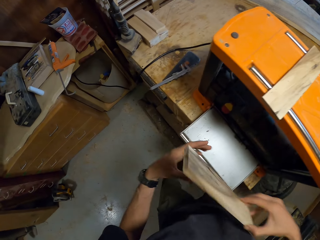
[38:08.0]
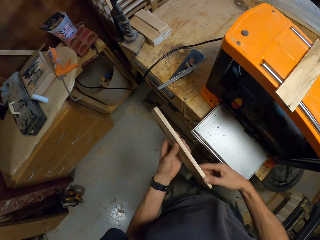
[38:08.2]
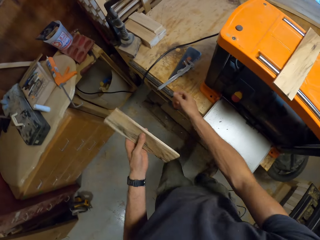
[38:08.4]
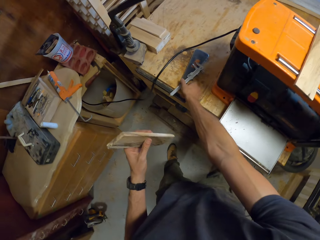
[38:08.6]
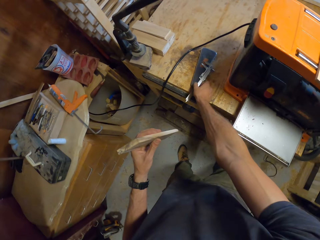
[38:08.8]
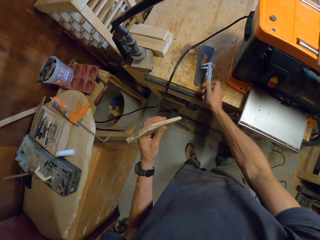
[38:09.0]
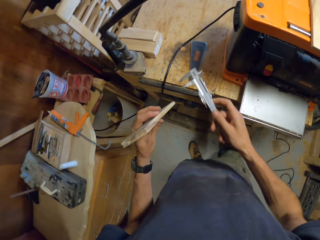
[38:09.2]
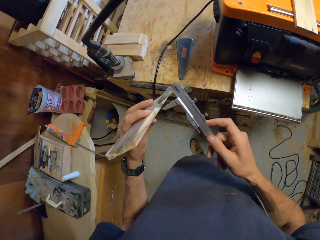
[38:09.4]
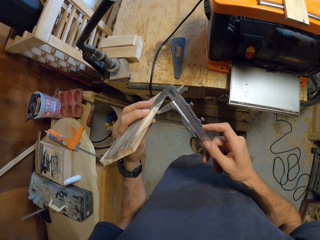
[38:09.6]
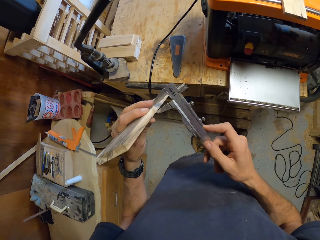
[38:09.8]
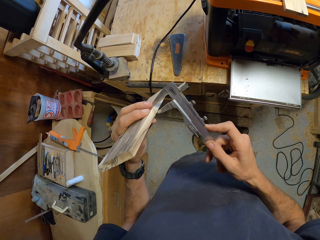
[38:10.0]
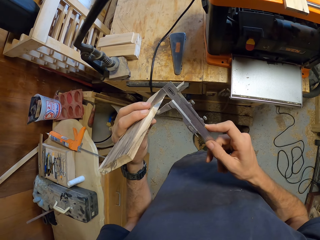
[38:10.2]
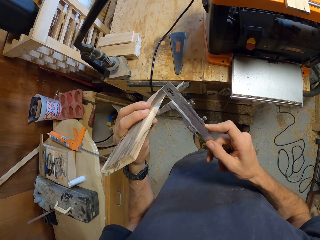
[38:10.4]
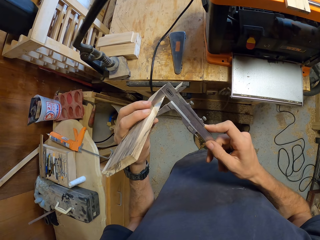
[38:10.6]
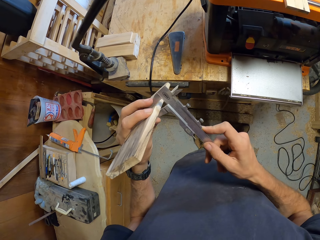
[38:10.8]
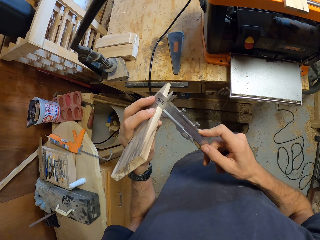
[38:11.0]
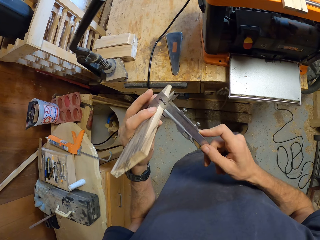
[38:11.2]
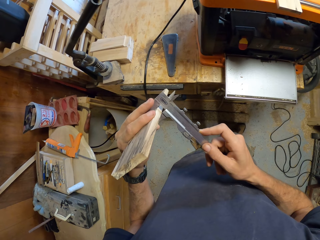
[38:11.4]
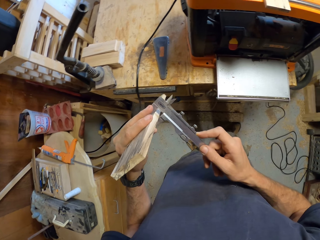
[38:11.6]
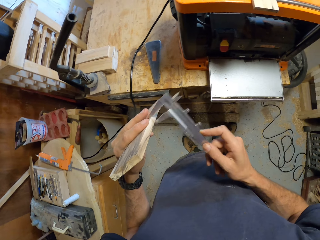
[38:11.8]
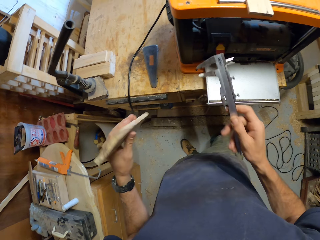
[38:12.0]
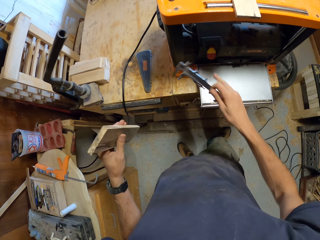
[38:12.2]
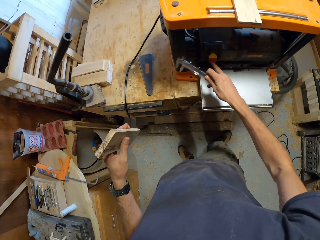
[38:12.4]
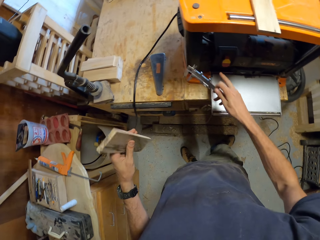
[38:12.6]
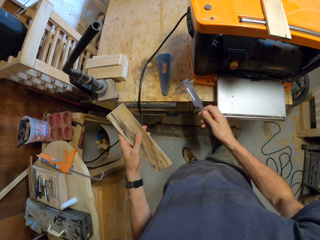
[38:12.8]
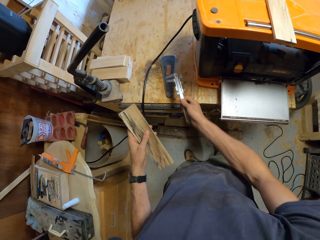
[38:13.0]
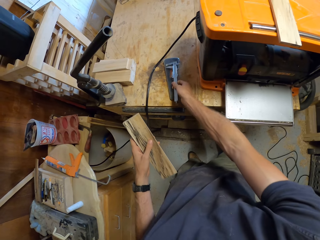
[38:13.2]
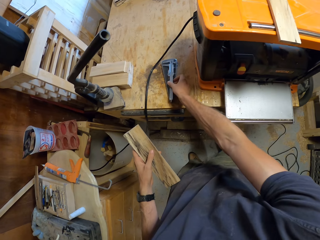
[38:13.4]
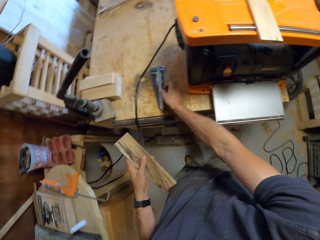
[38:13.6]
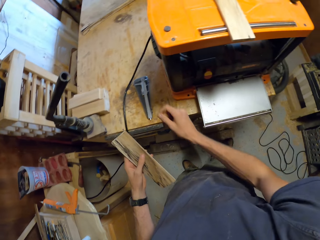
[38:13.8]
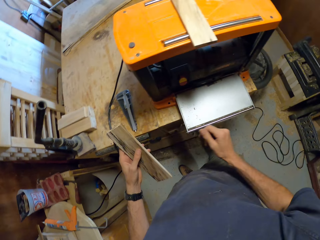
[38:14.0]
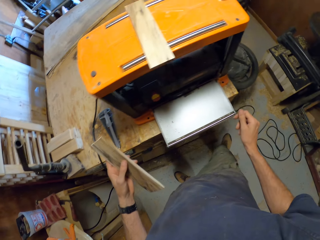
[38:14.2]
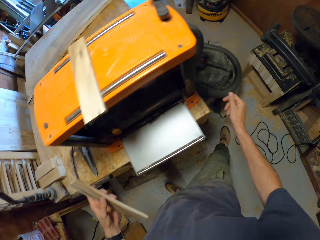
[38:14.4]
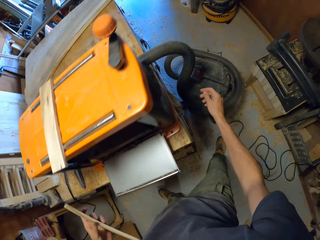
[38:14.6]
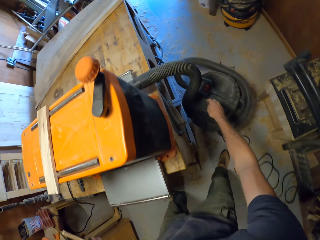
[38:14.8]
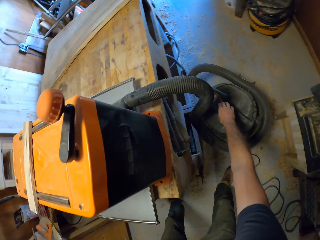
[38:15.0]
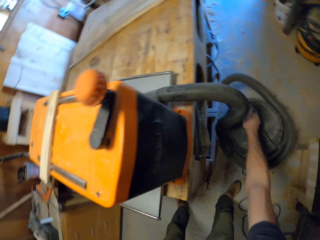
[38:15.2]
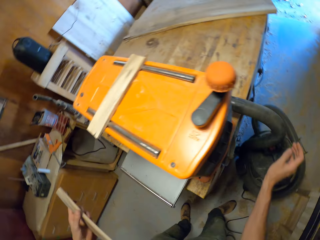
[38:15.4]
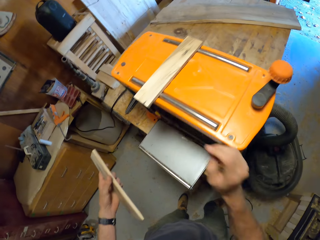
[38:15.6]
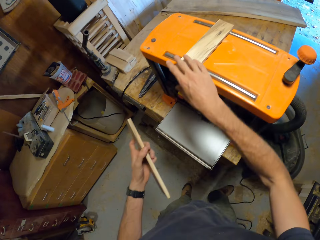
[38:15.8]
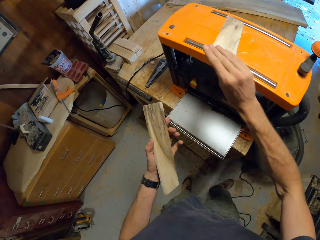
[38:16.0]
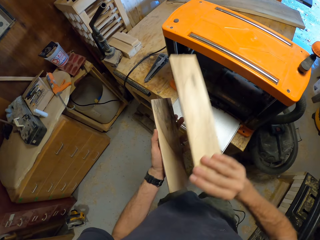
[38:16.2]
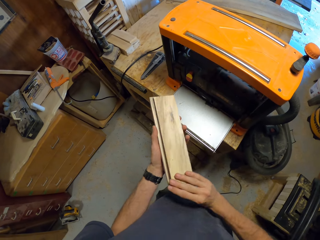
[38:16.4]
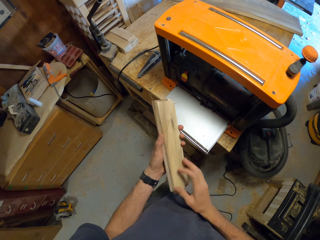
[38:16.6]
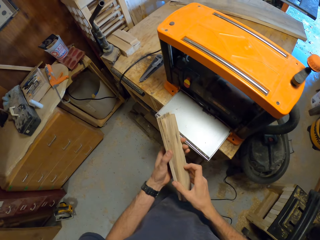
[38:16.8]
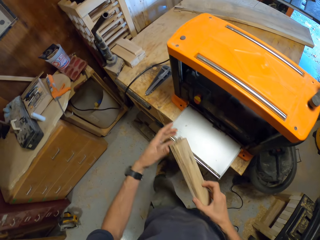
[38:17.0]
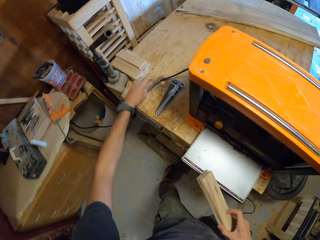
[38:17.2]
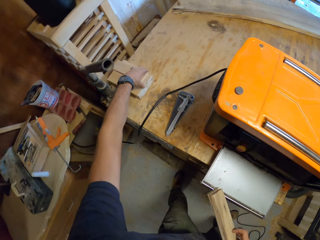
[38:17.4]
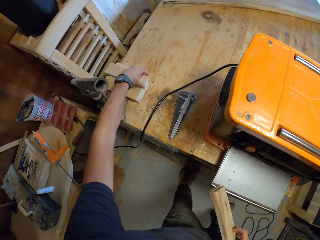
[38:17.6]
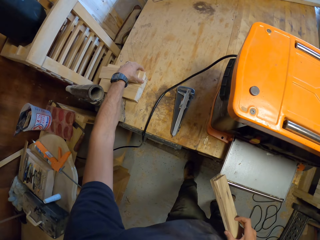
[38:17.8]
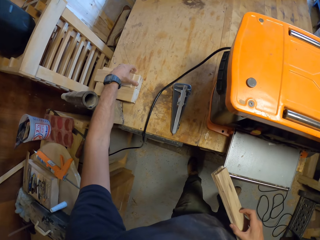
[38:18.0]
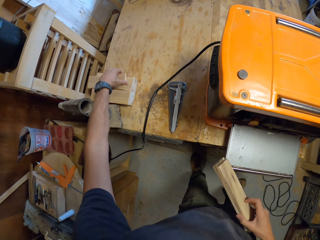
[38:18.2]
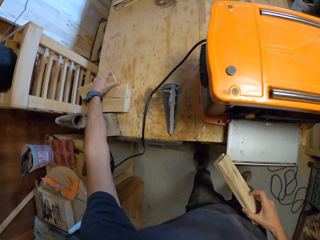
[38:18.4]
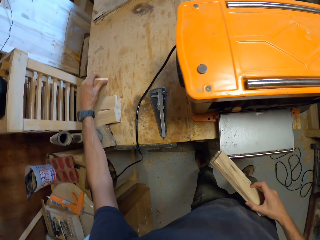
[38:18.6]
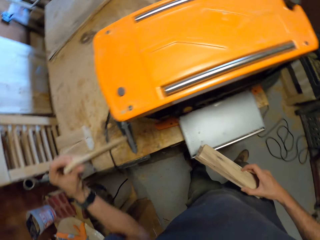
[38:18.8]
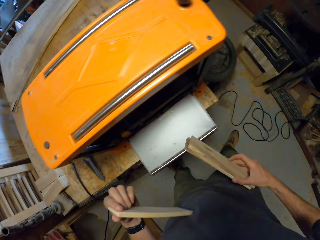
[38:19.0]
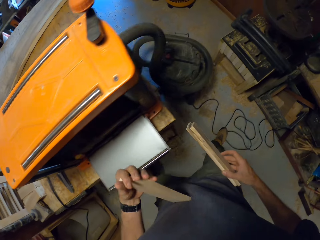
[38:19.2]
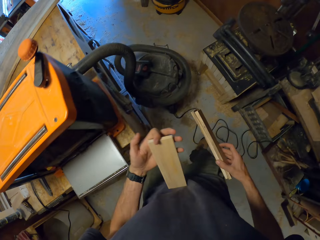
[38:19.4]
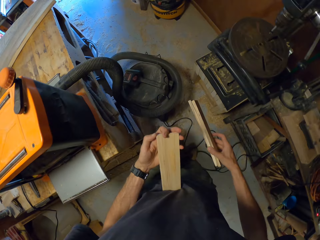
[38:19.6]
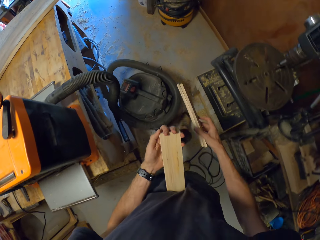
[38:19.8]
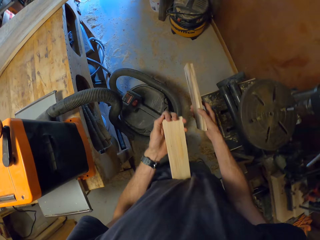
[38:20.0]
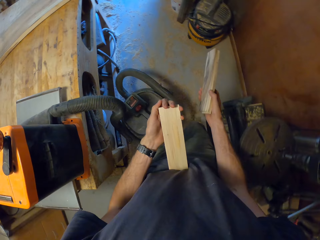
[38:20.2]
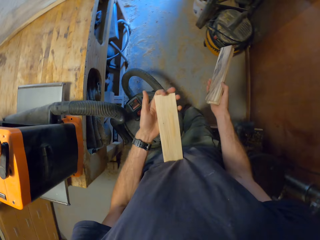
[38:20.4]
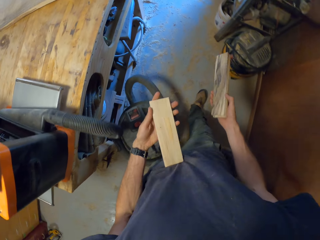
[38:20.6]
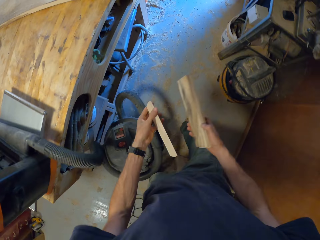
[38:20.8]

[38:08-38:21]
The camera wearer passes the wood to his left hand. He measures the wood in his left hand with the vernier caliper or ruler. He takes the ruler. He drops the vernier caliper in his right hand on the table. He operates the machine with his right hand. He puts the wood on the machine in his left hand. He picks another wood from the table with his left hand. He walks towards another work table.

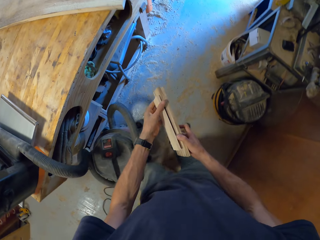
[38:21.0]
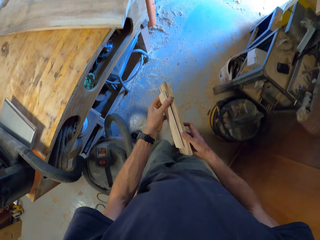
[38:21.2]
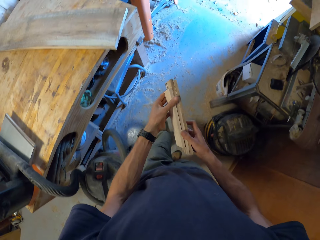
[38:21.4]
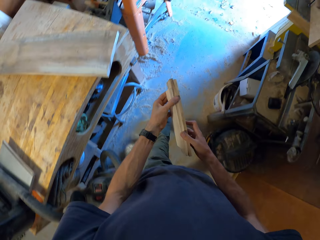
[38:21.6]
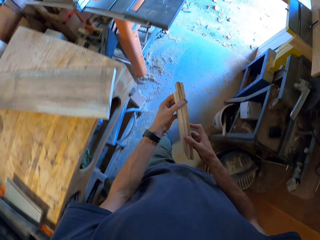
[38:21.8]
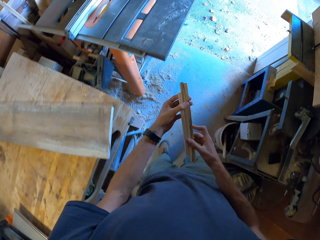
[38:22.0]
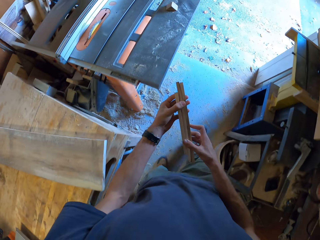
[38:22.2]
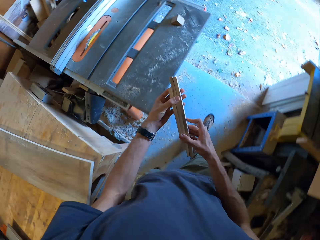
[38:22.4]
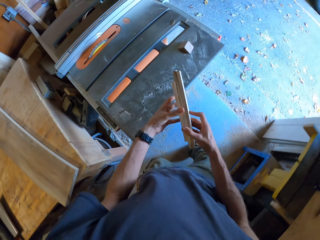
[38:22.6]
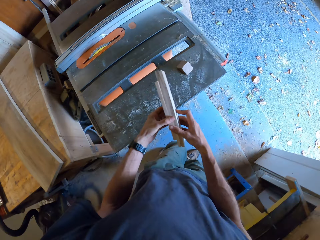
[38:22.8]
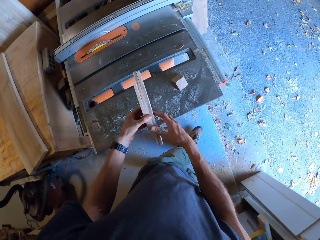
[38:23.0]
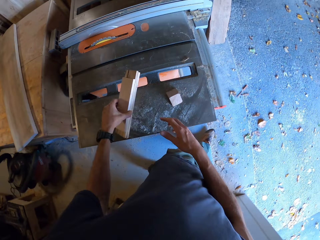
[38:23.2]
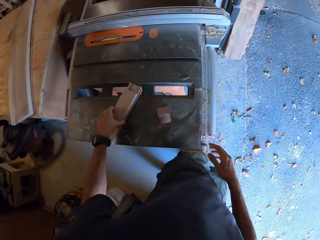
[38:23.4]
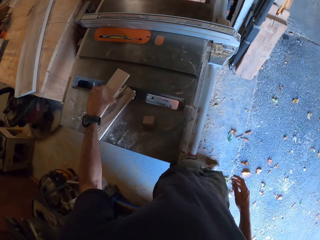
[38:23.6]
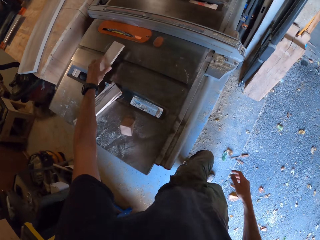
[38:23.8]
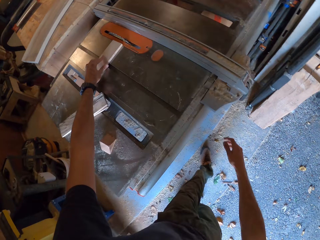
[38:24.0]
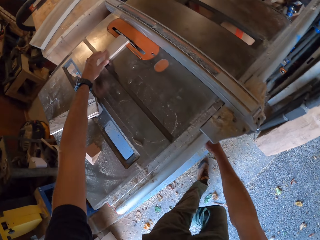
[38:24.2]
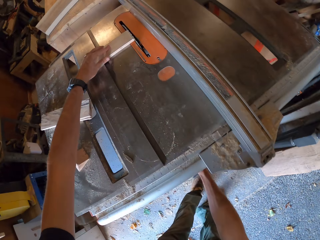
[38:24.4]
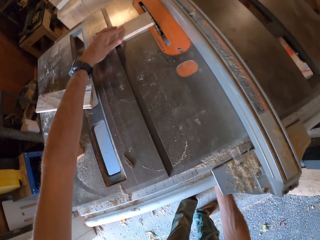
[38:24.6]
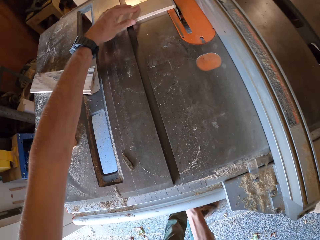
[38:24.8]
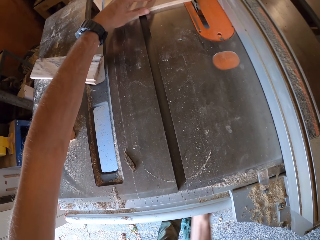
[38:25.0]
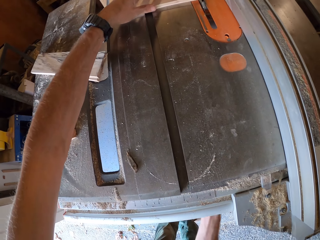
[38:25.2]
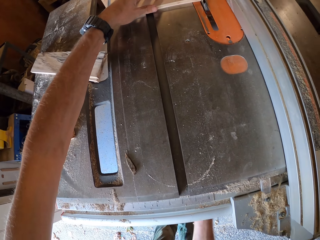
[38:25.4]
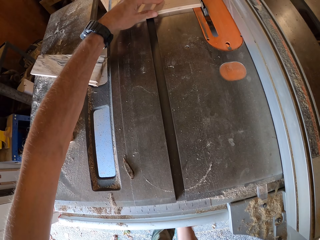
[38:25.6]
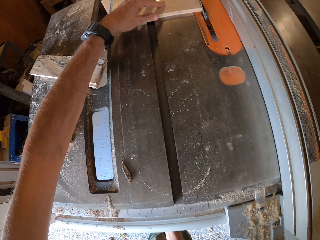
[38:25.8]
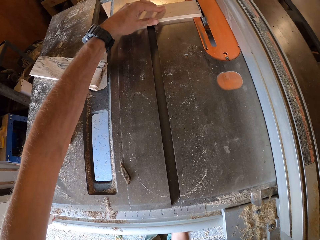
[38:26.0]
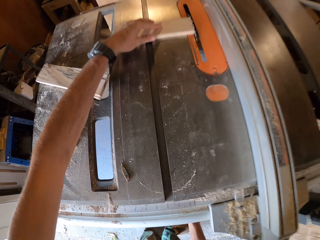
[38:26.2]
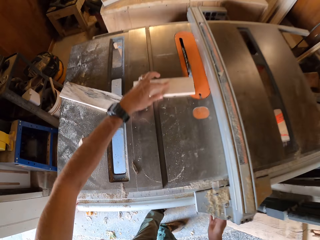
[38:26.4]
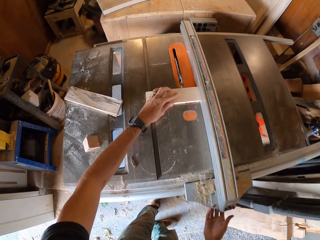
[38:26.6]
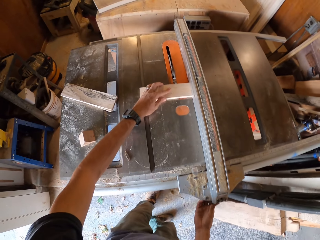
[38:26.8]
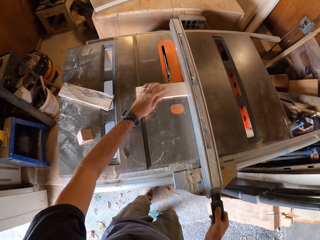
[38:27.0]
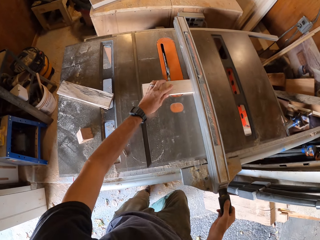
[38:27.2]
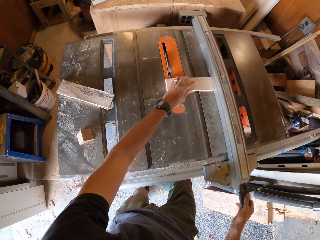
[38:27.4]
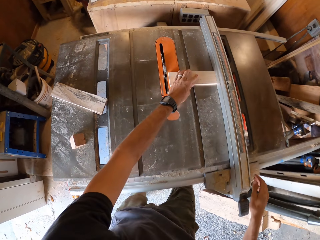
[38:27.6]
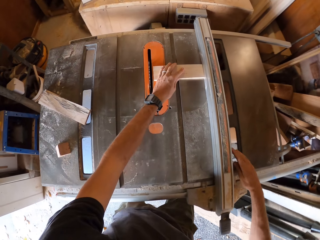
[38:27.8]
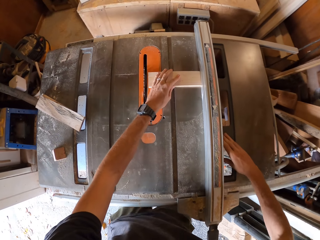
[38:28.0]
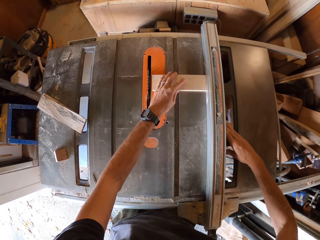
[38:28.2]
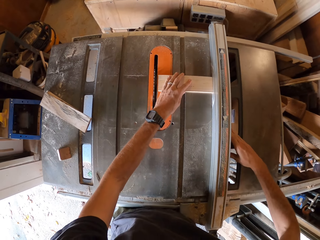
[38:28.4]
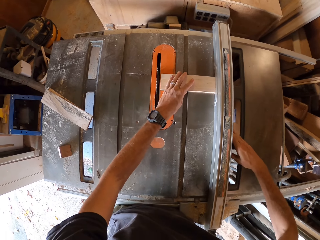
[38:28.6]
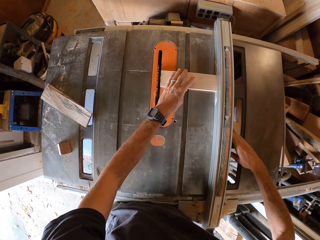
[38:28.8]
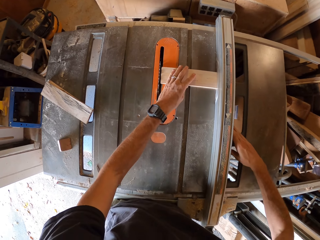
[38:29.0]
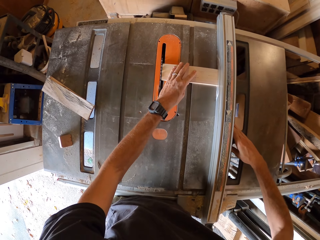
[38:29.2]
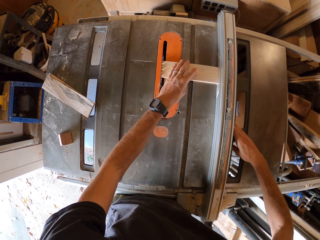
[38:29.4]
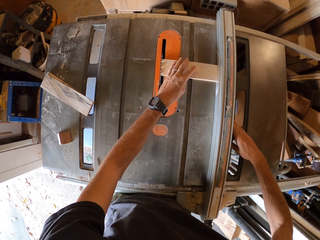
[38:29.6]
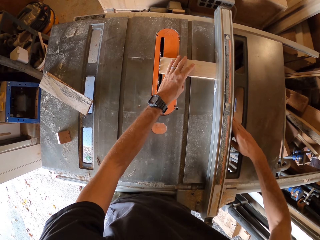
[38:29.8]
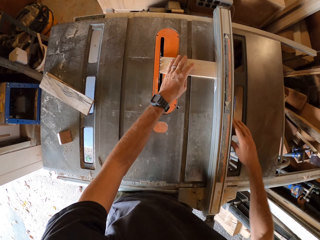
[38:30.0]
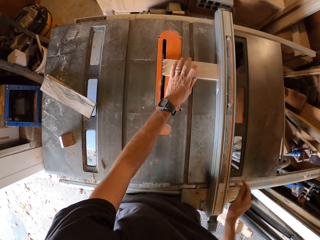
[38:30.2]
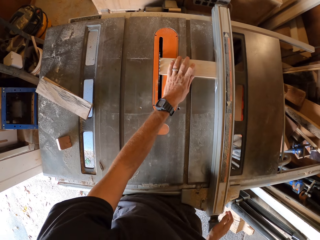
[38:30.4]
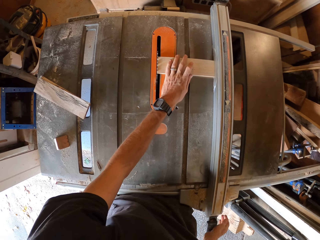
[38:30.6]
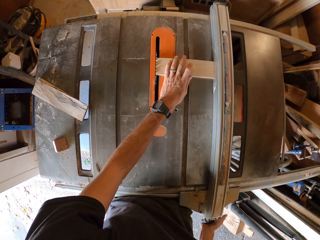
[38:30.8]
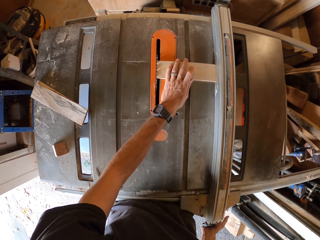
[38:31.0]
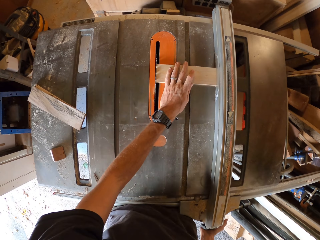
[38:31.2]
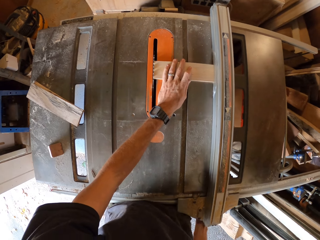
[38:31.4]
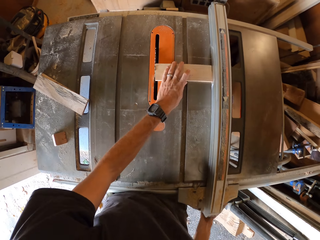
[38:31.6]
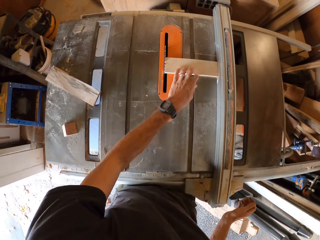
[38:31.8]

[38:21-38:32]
The camera wearer puts the woods in his right hand with the wood in his left. He walks in the room. He places the woods on the table. He puts his right hand under the table. He adjusts equipment on the table with his right hand. He puts the wood on a wood planer.
